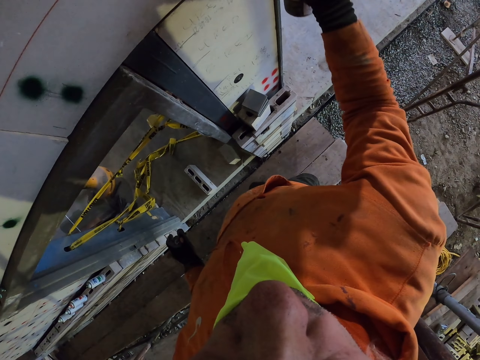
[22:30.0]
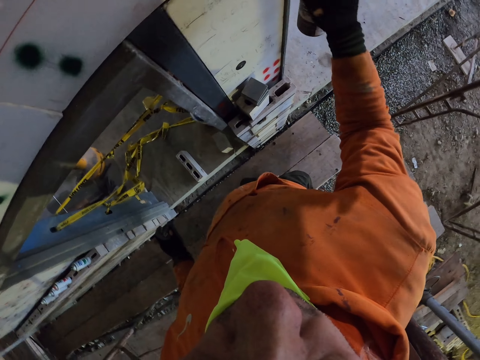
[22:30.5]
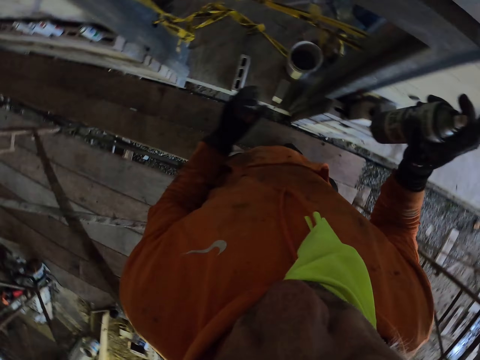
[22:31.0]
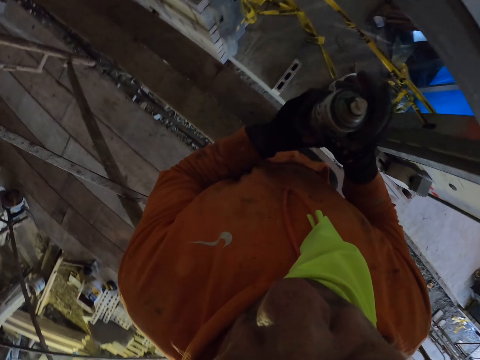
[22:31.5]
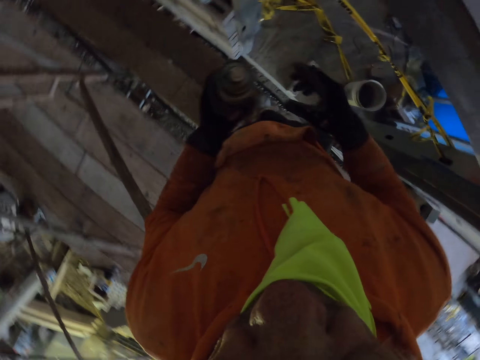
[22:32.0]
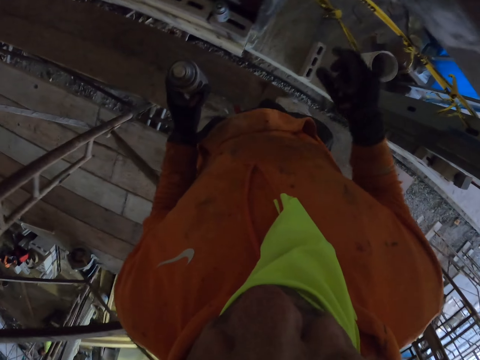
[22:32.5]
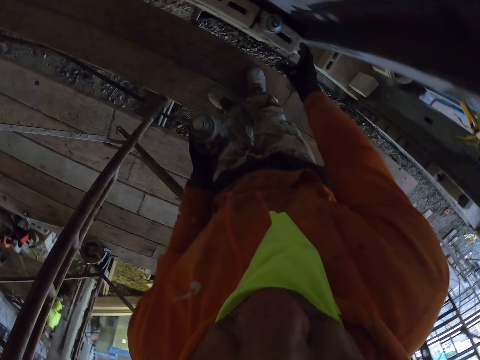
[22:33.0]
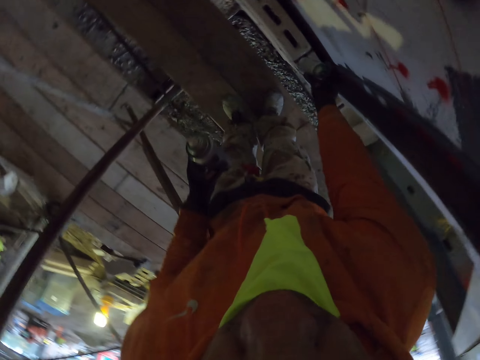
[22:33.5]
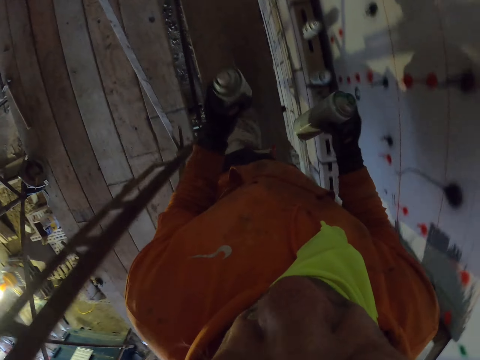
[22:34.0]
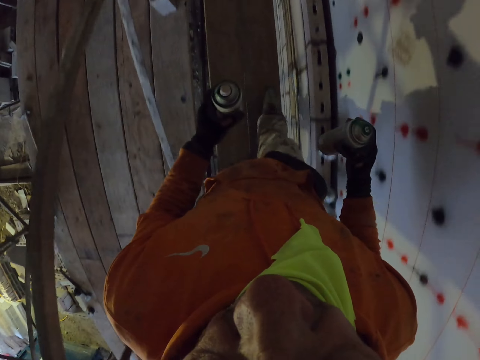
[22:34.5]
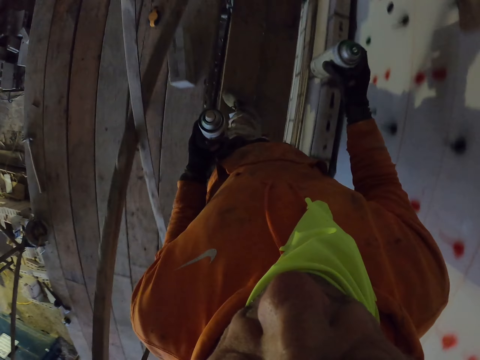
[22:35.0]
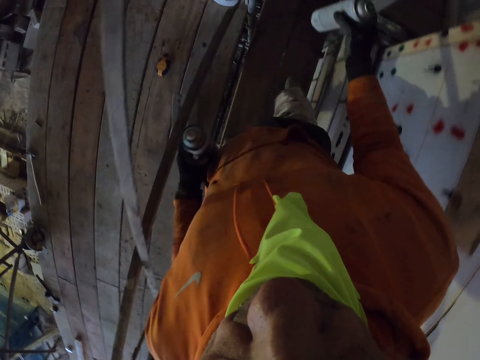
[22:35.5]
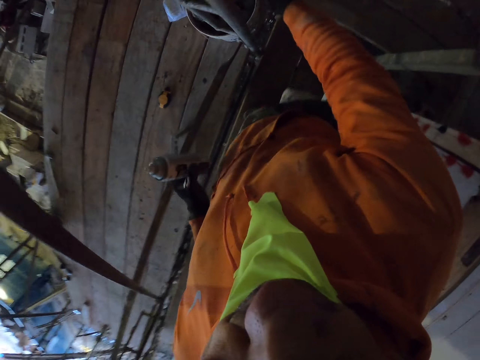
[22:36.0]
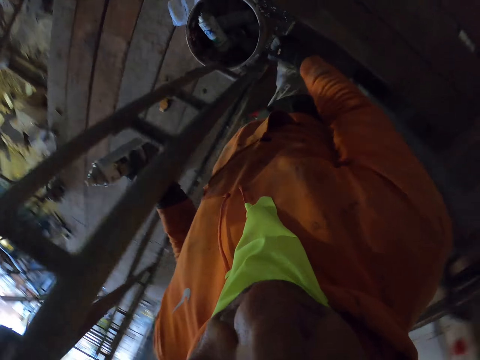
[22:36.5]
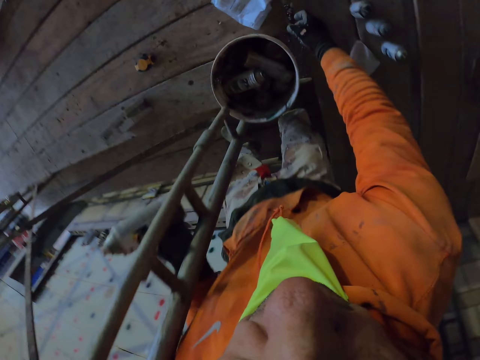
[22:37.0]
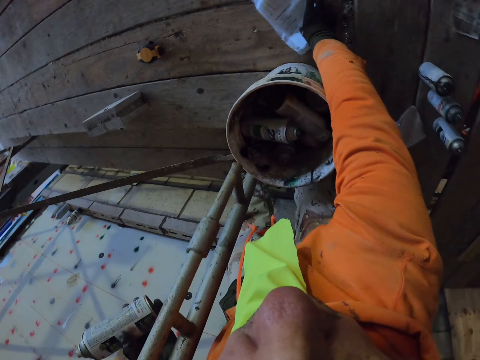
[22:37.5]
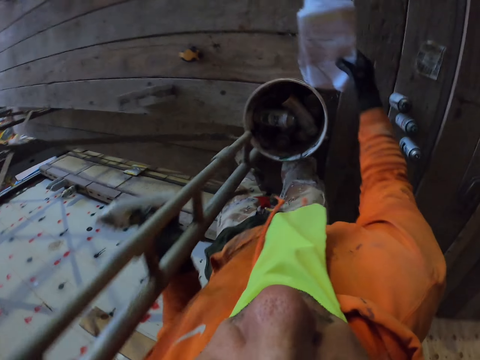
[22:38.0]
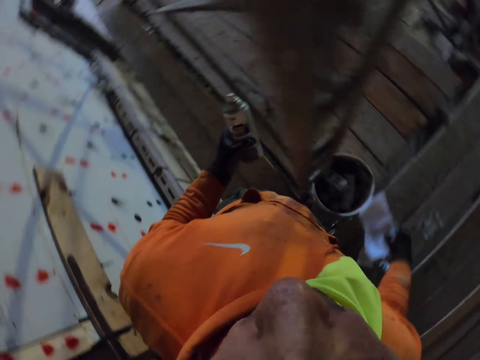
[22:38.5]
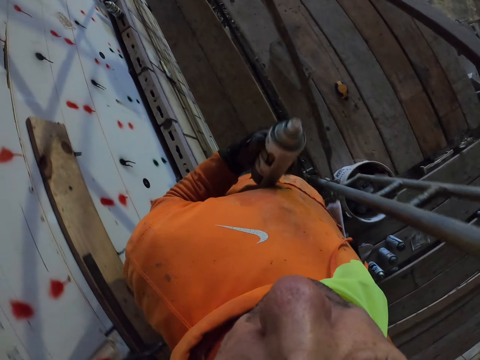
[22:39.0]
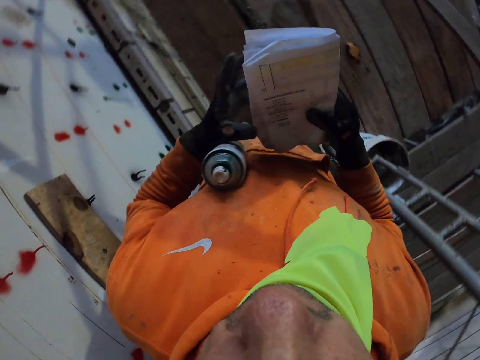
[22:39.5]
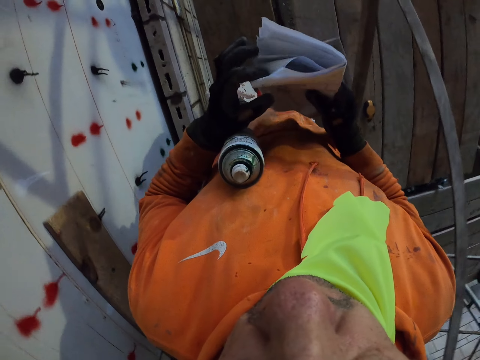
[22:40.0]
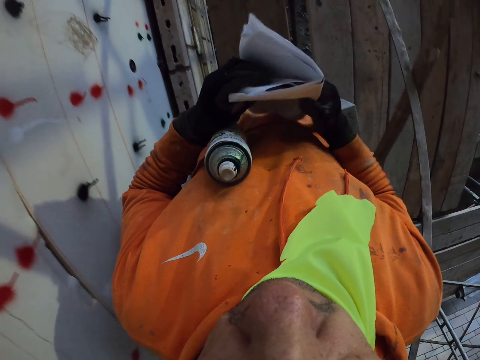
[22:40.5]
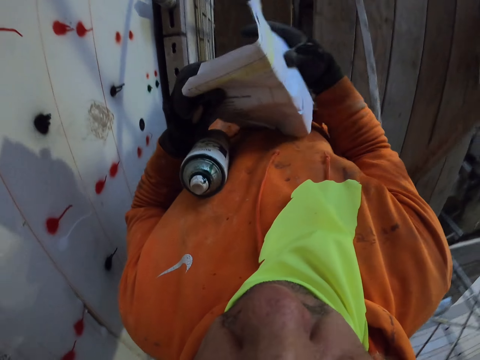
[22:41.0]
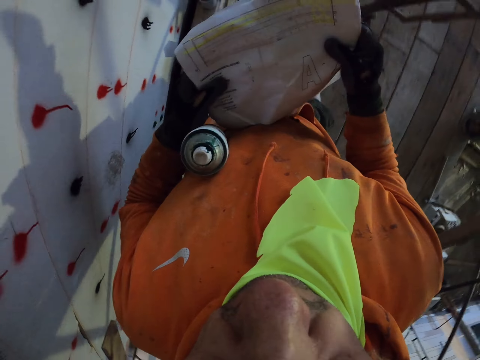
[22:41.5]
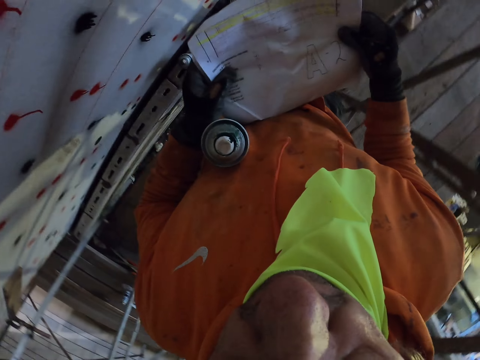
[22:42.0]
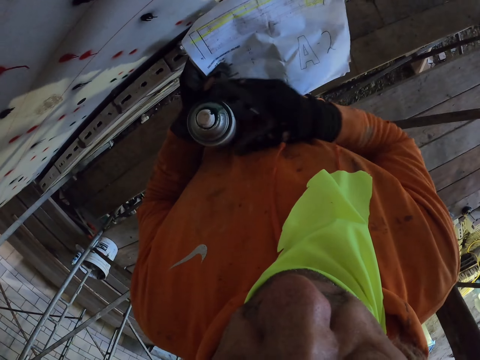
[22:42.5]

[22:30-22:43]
The camera wearer walks around the room. They pick up a spray. They walk around the room. They put the spray in the bucket. They bend, pick up the paper. They stand. They walk around the room.

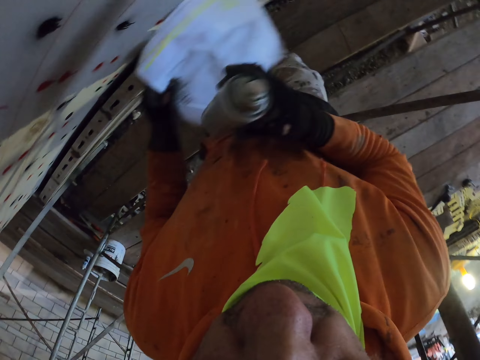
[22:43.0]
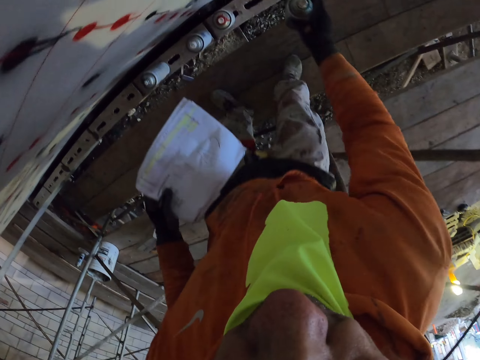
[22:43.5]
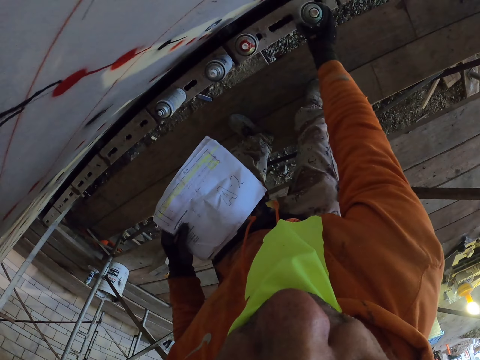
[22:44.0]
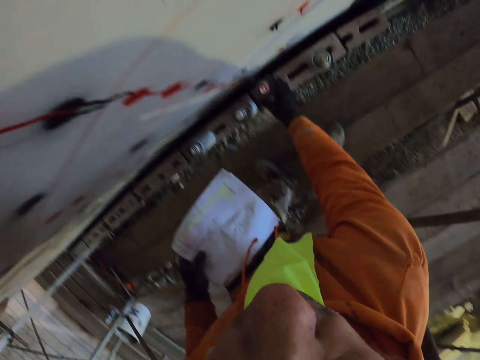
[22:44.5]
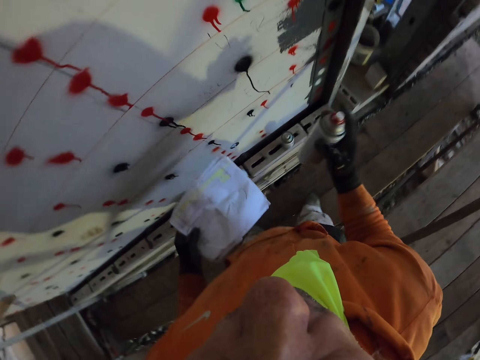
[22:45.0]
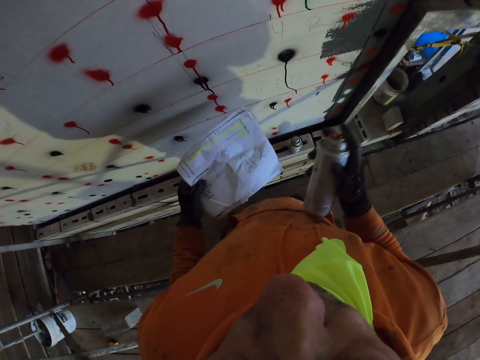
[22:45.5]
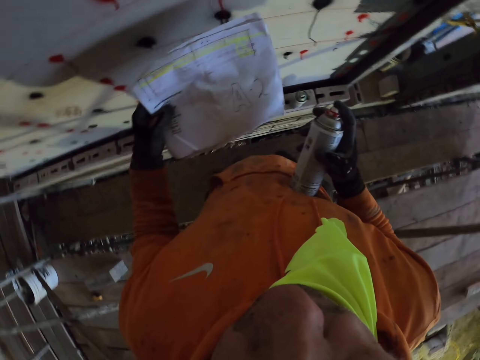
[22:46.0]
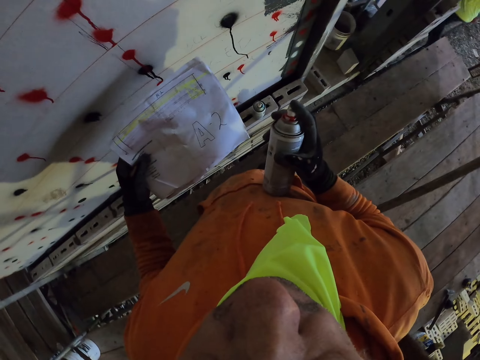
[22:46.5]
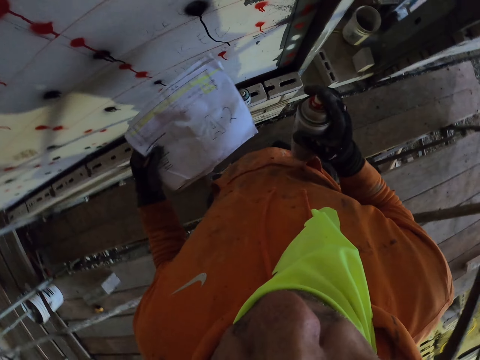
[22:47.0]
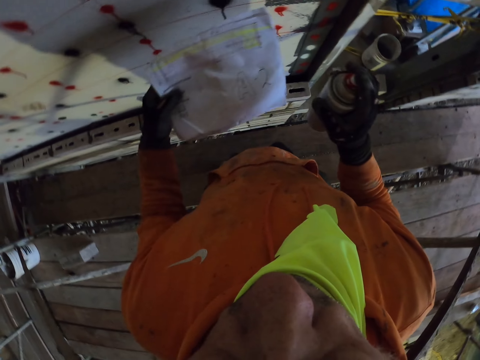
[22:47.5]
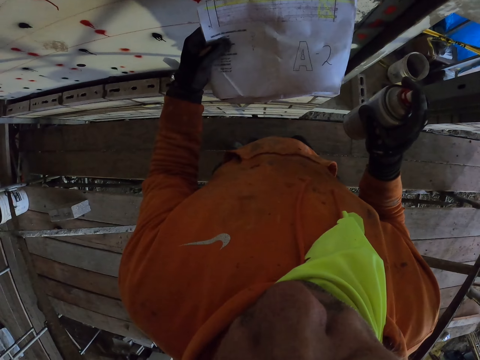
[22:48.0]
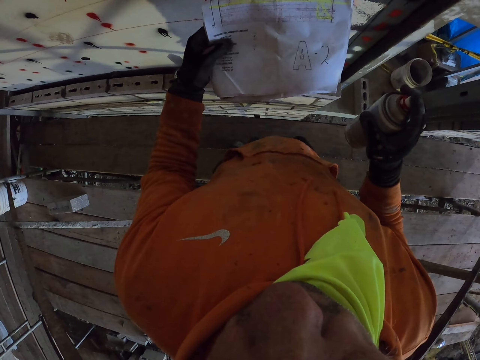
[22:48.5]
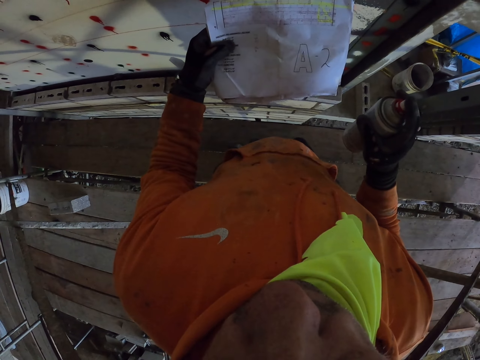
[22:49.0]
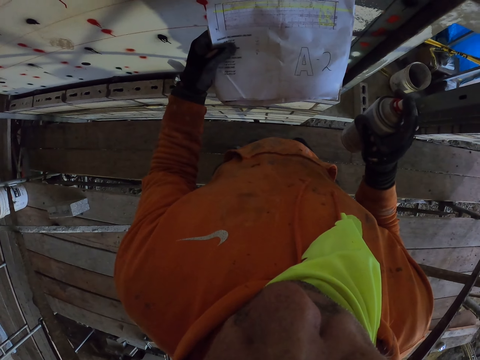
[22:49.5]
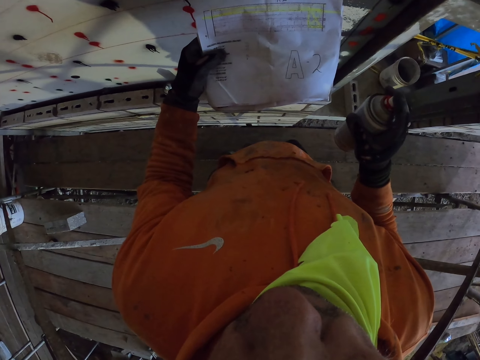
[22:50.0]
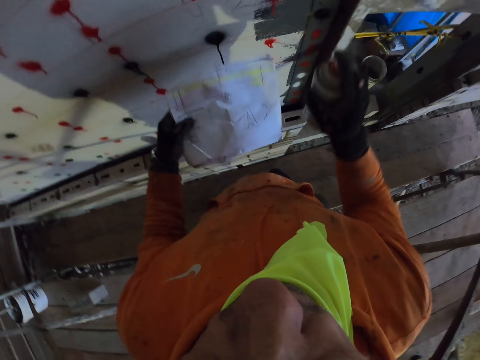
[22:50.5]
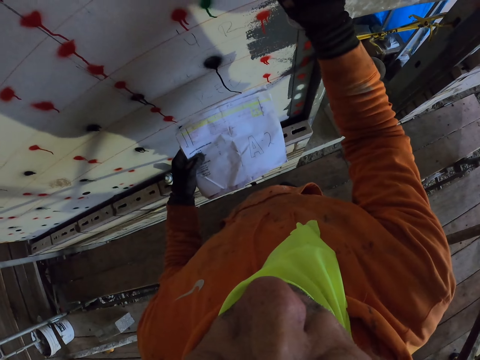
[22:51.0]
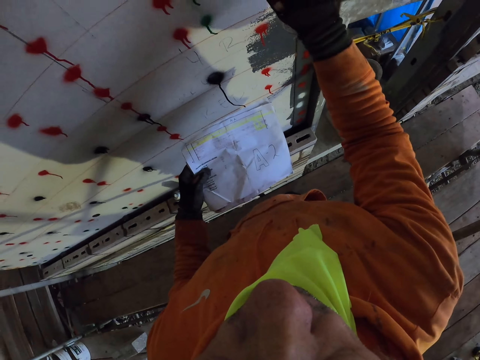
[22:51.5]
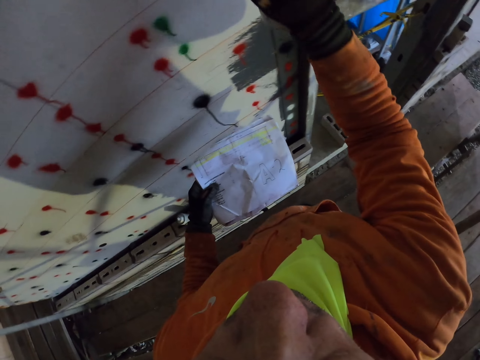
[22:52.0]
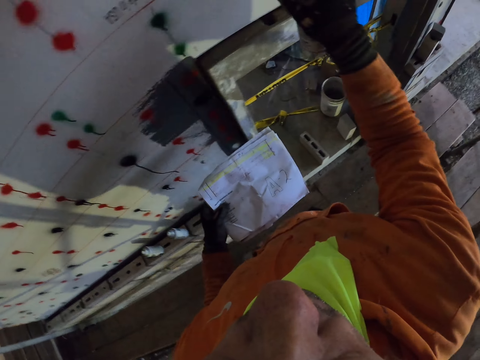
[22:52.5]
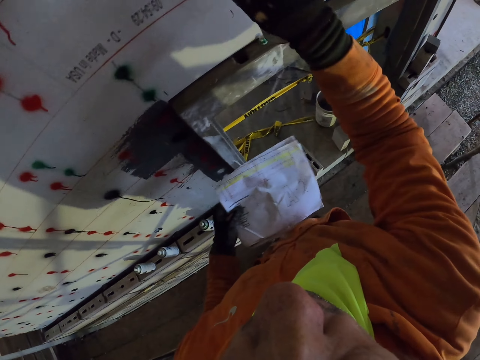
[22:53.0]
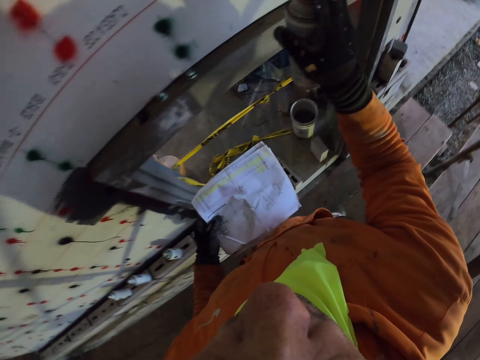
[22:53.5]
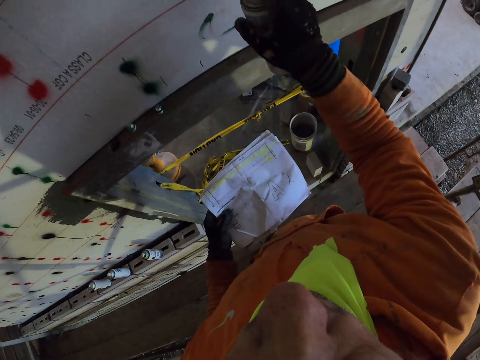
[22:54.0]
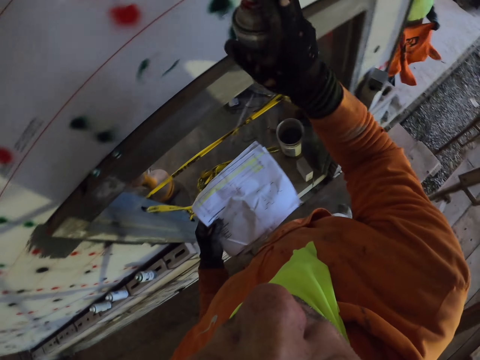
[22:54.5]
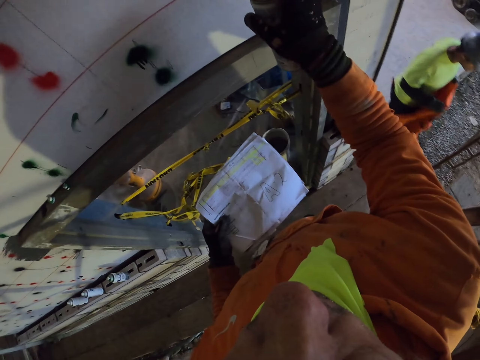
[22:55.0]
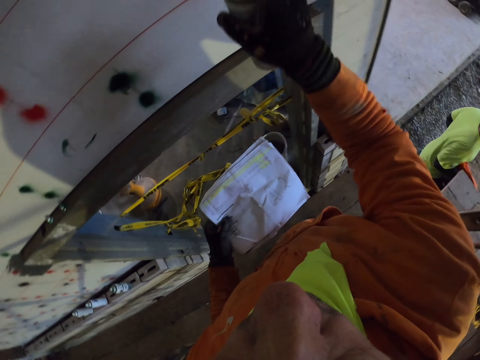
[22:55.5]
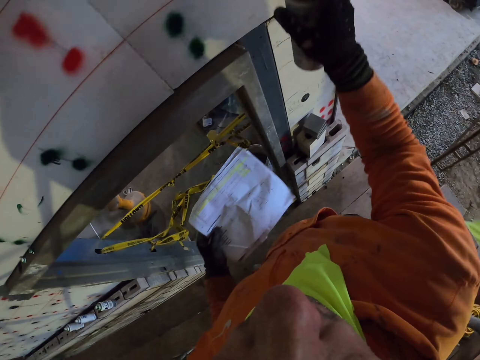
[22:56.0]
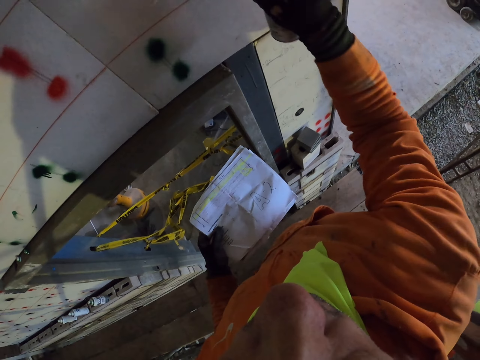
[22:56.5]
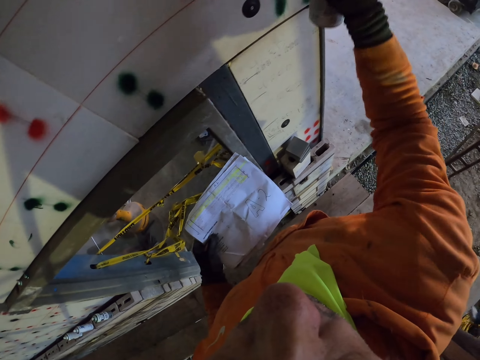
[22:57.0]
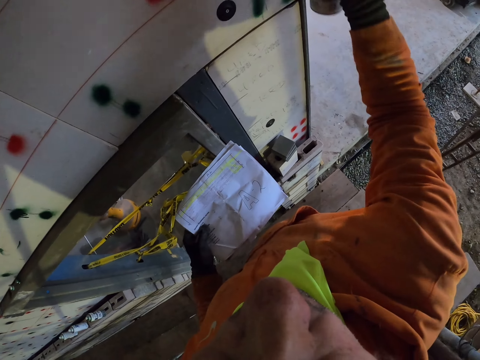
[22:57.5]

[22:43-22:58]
The camera wearer puts the spray on the concrete. They pick up a spray. They read the paper. They spray the wall.
